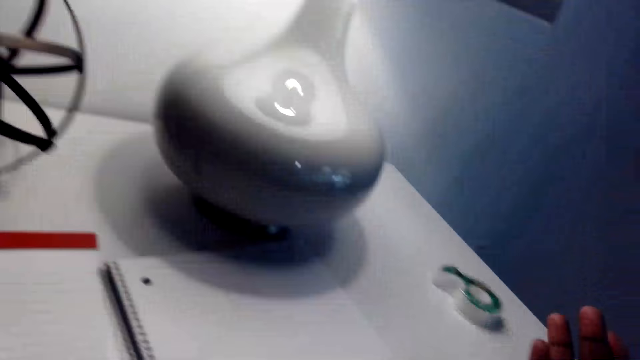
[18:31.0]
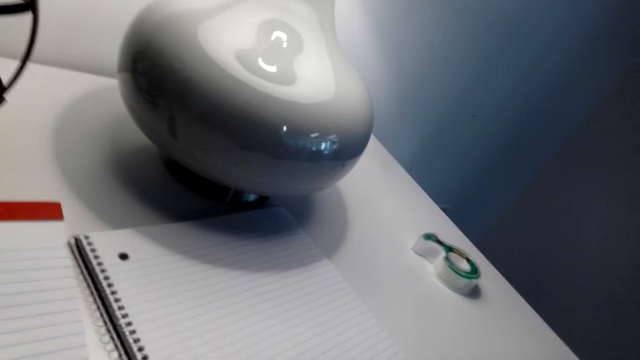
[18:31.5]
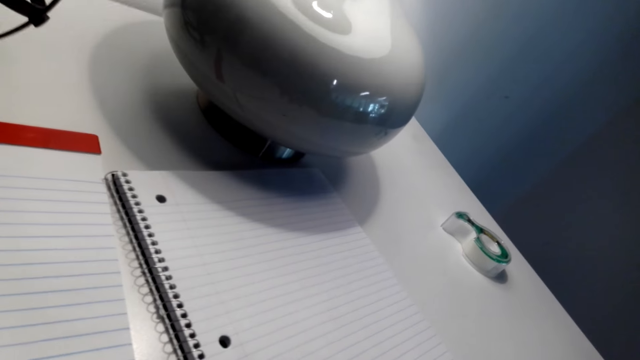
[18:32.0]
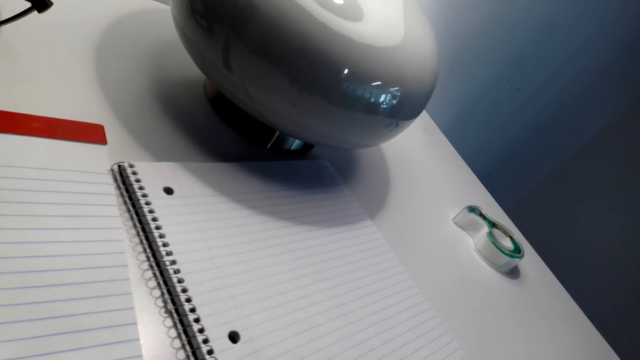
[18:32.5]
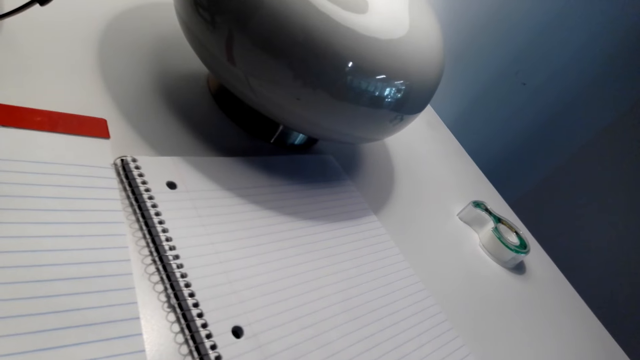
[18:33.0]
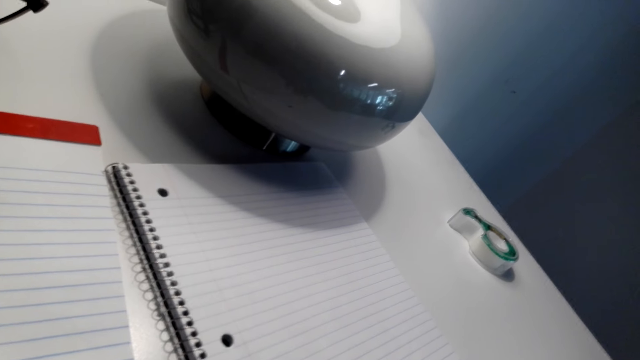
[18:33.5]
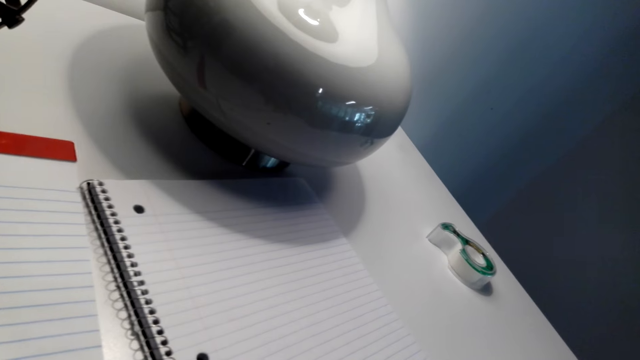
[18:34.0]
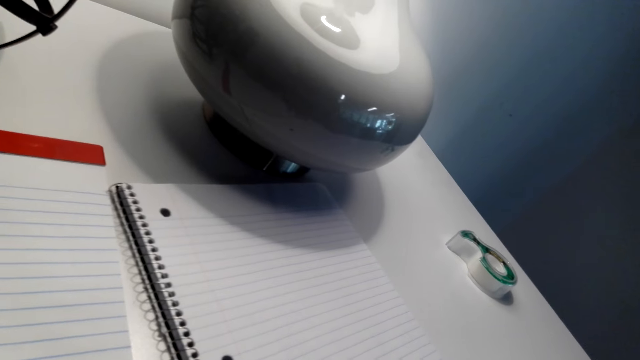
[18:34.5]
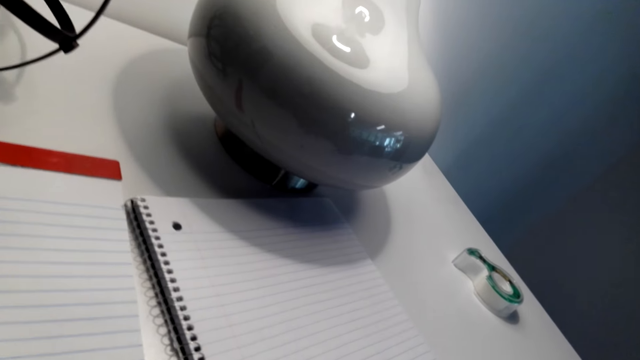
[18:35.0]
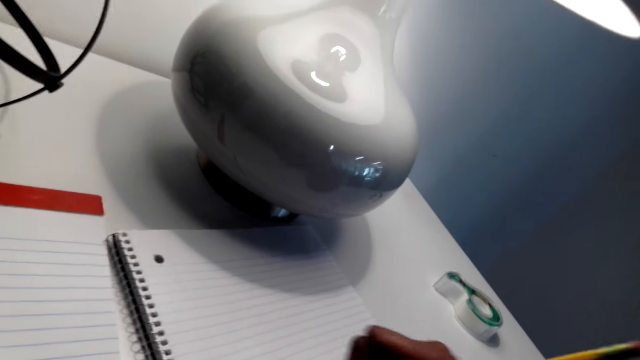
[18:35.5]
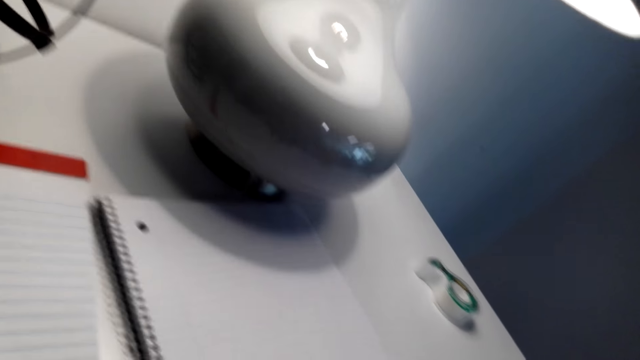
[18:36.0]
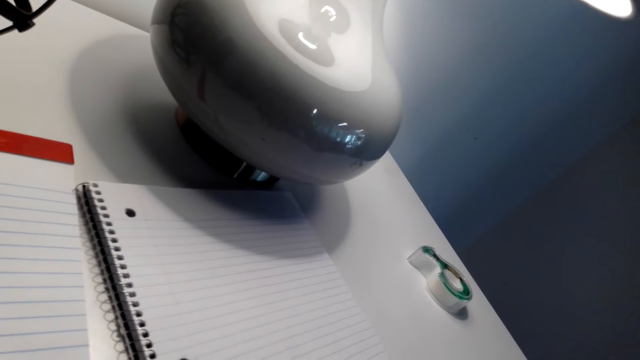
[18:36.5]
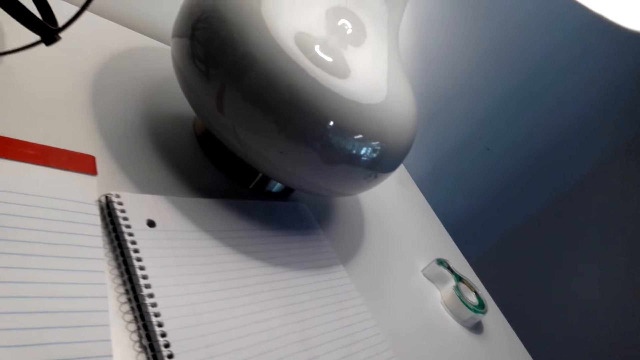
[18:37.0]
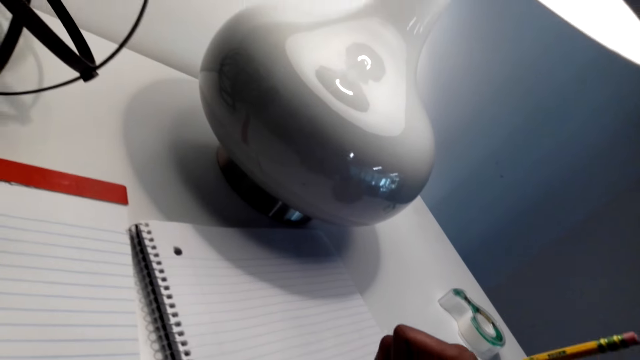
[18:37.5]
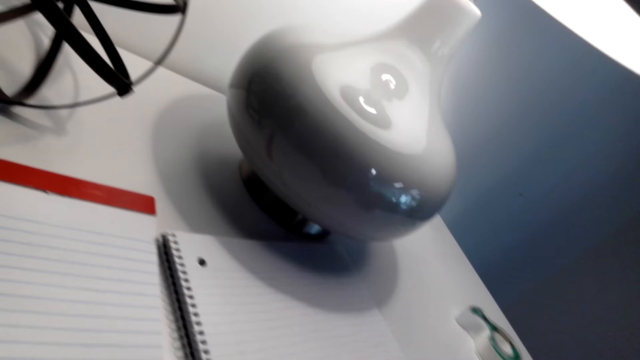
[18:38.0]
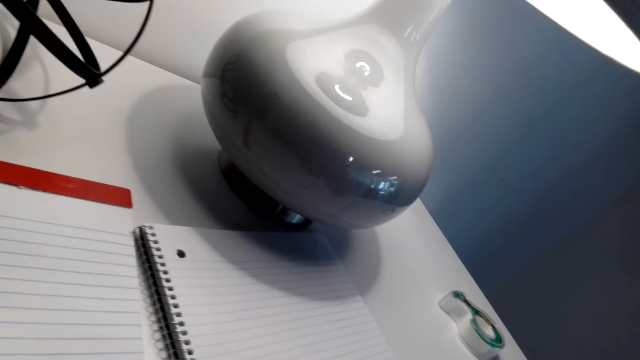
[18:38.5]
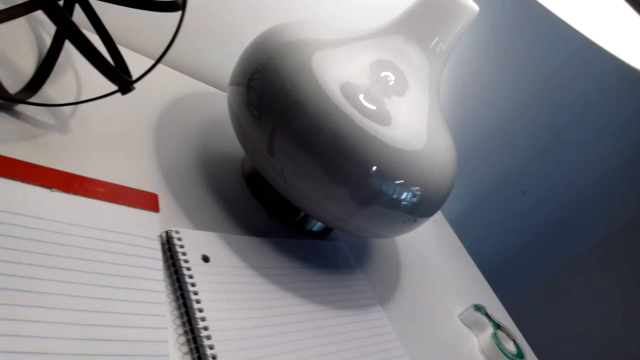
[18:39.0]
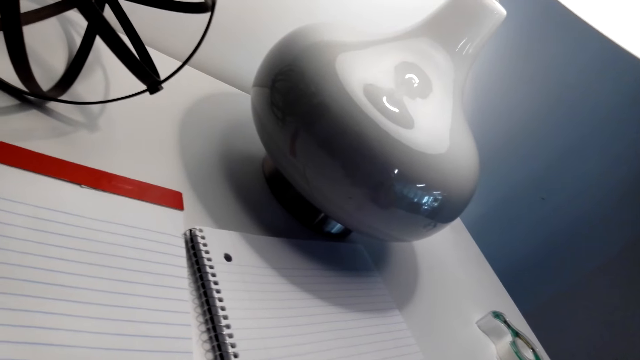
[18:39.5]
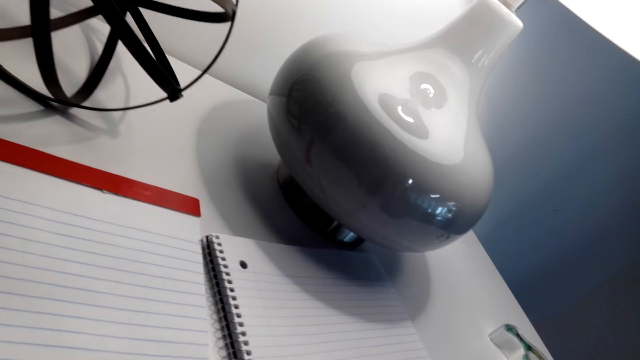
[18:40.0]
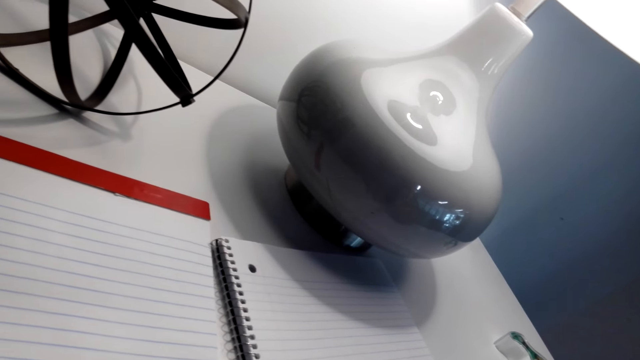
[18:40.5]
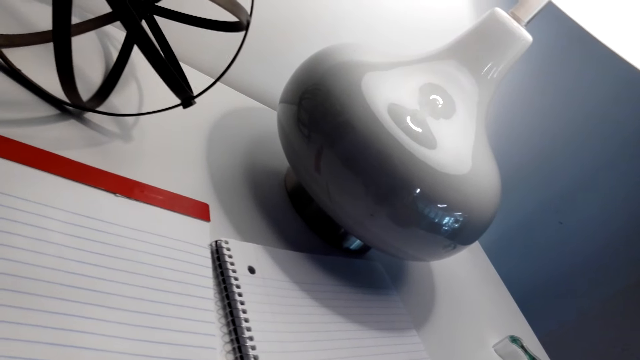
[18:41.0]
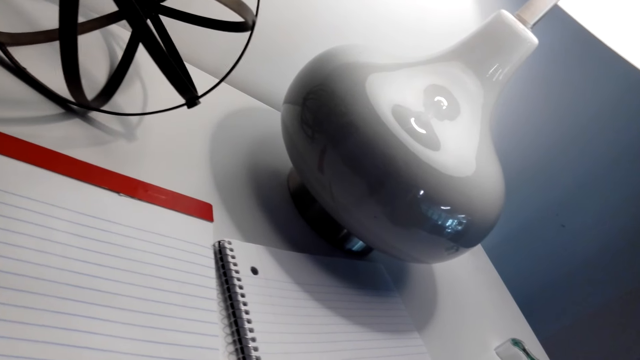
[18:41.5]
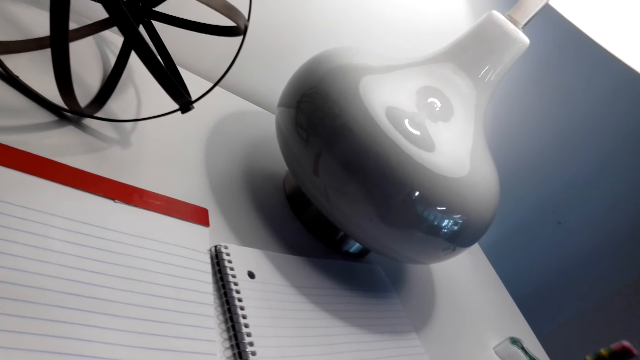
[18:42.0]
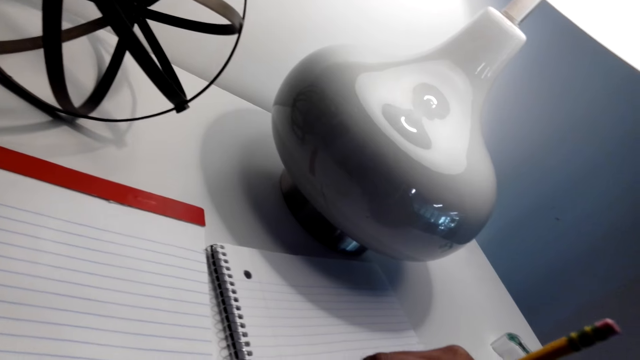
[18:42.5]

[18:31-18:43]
The camera wearer draws on a book with a pencil.

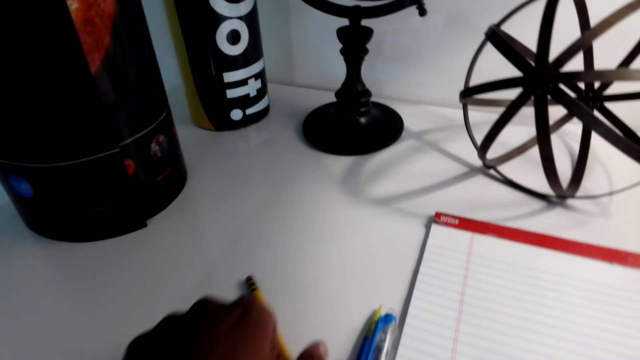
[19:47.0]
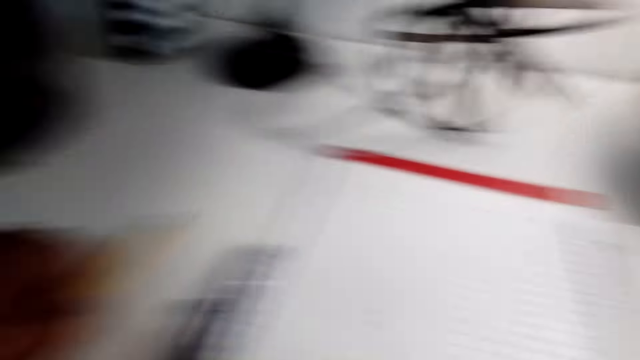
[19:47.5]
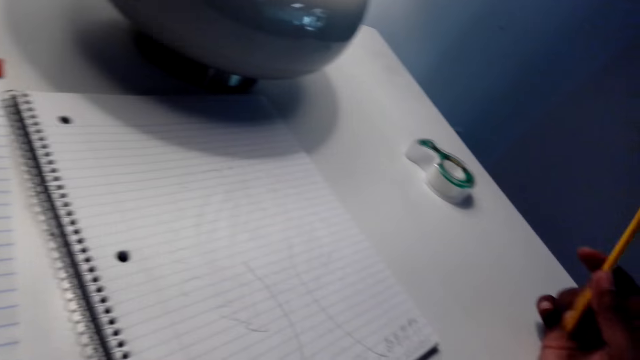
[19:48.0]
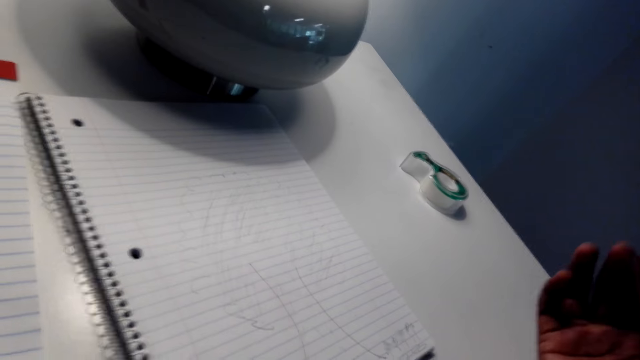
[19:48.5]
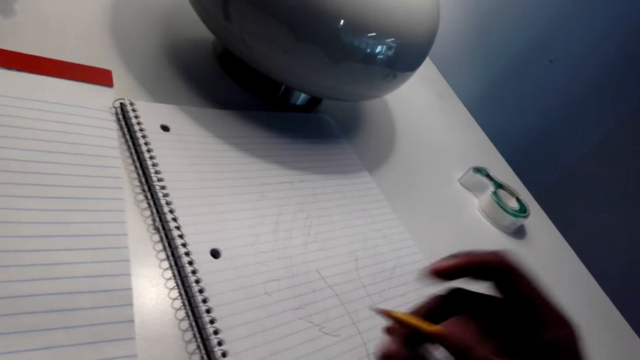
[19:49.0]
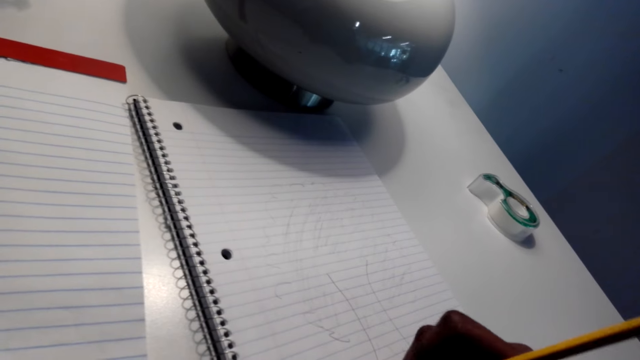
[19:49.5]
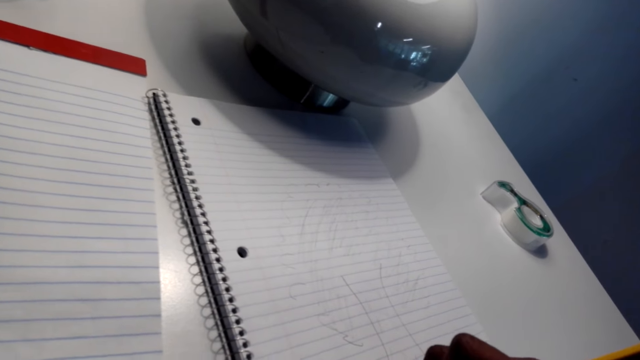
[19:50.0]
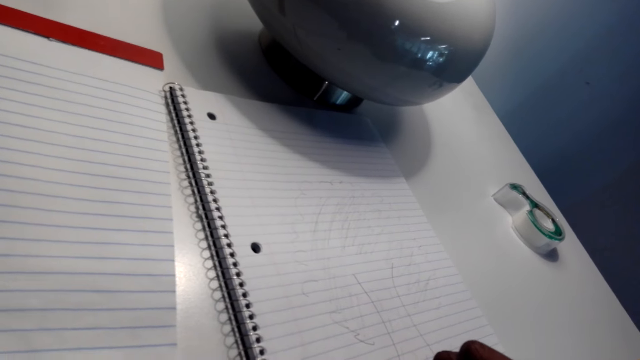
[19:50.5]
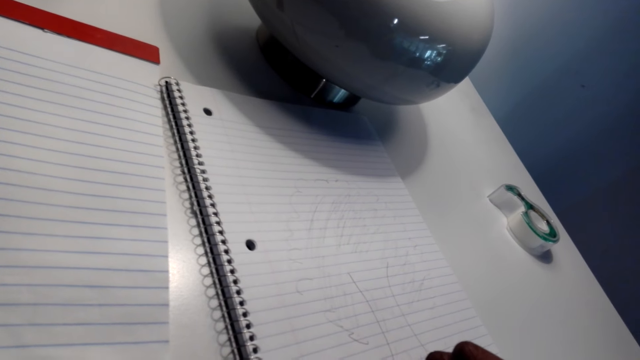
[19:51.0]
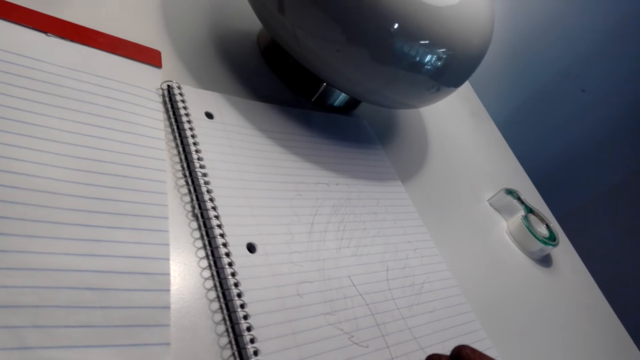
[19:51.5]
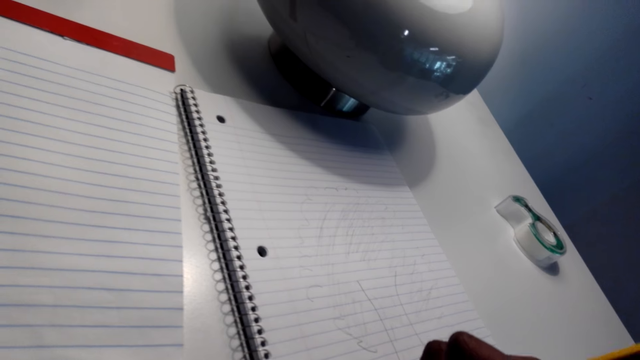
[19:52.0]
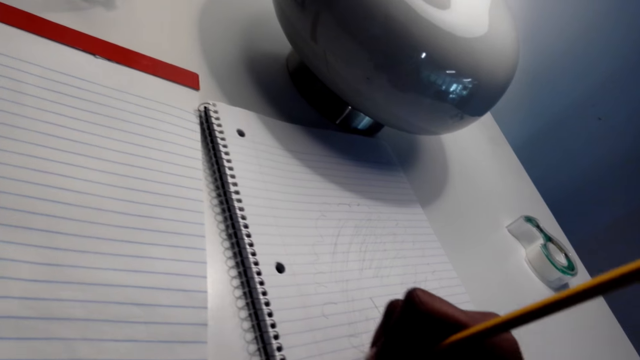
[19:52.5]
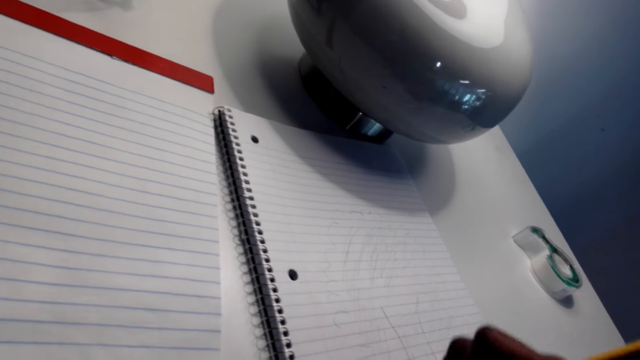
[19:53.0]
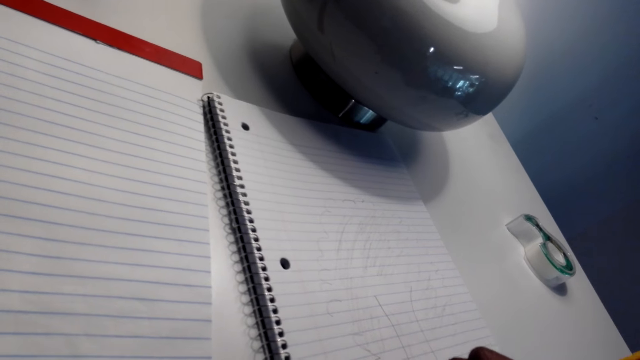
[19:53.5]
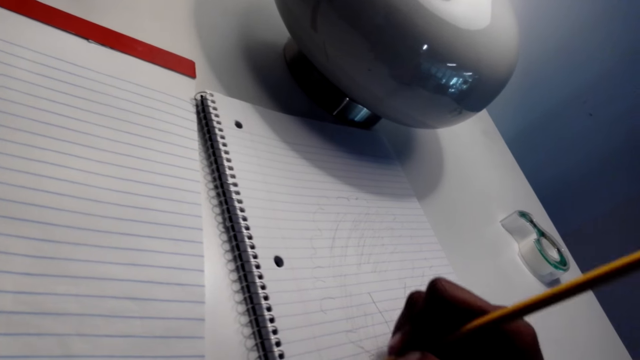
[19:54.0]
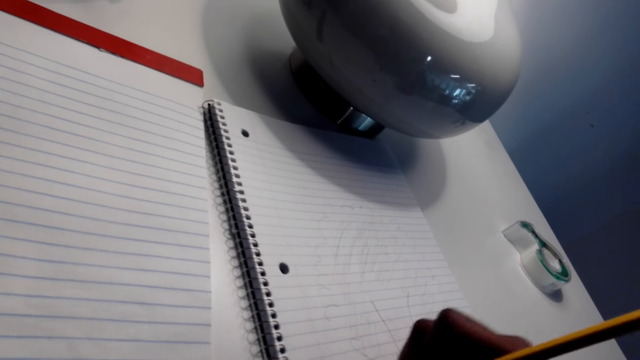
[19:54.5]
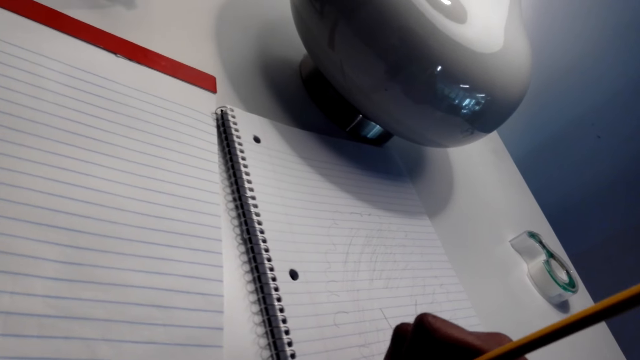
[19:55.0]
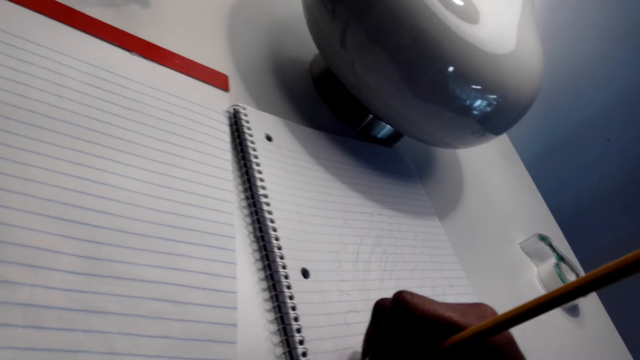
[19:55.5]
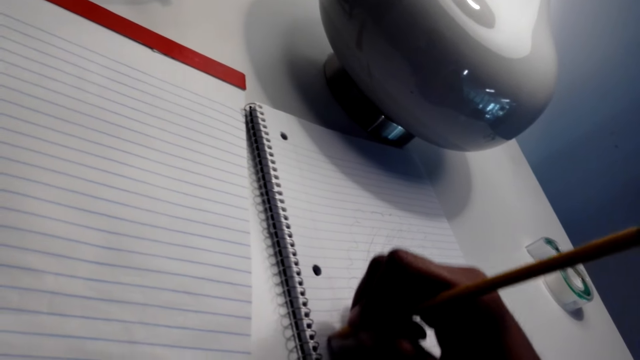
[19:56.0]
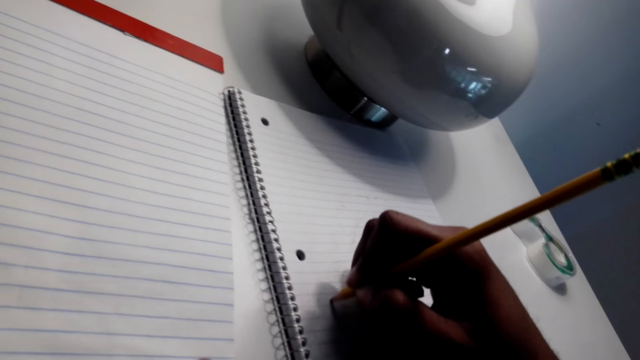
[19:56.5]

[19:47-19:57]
The camera wearer picks up another pencil with his left hand. He draws on a book with the pencil.
